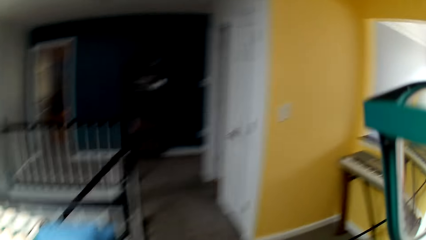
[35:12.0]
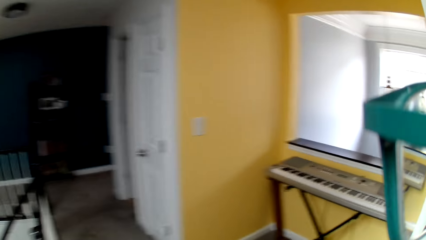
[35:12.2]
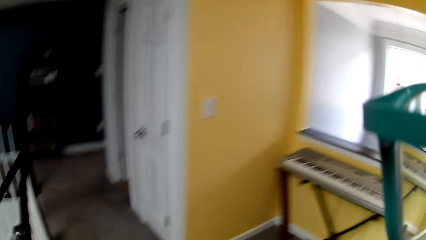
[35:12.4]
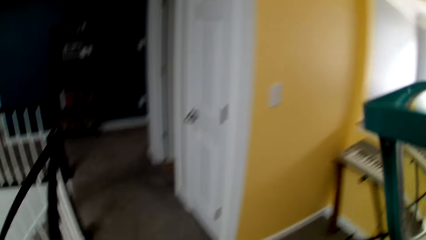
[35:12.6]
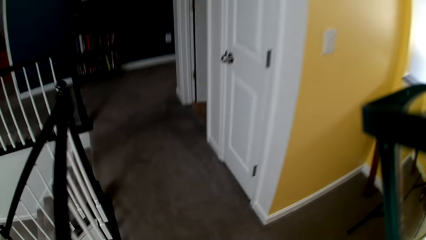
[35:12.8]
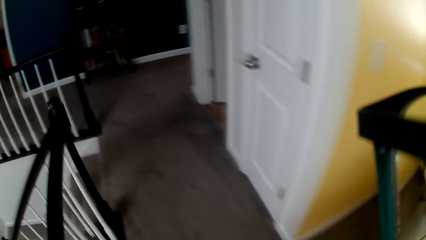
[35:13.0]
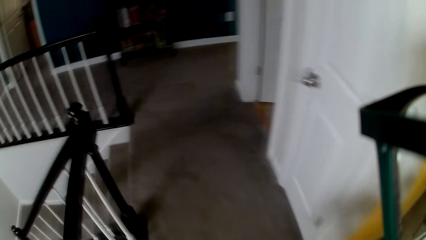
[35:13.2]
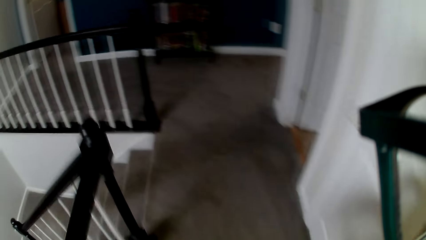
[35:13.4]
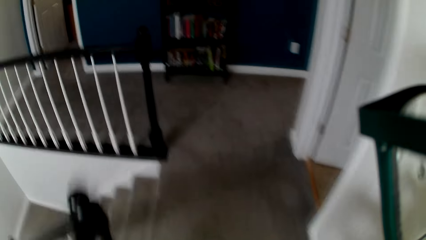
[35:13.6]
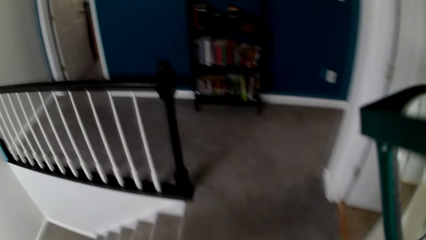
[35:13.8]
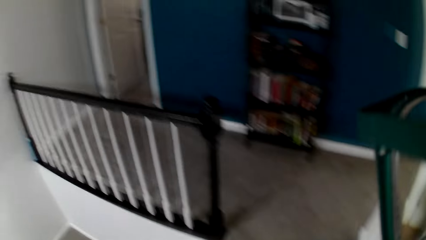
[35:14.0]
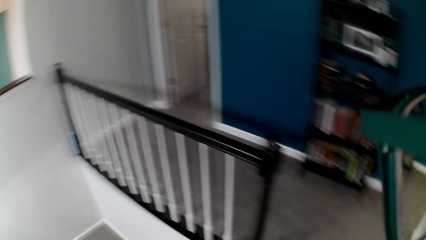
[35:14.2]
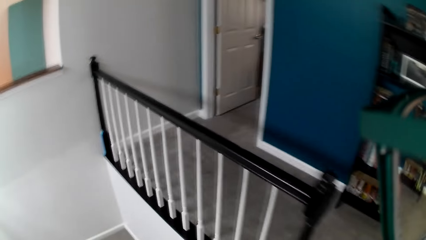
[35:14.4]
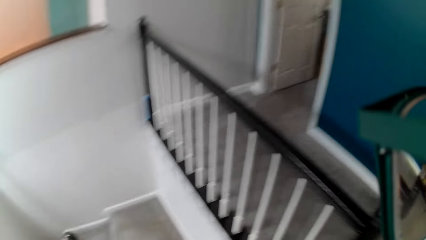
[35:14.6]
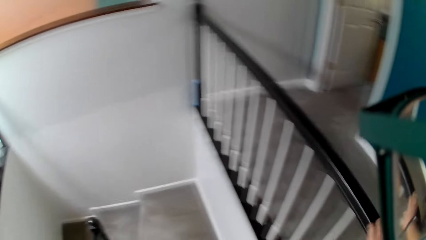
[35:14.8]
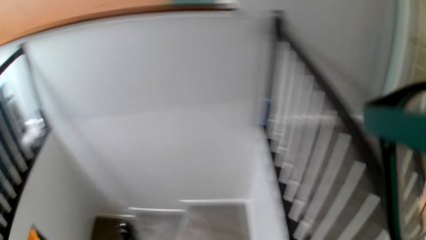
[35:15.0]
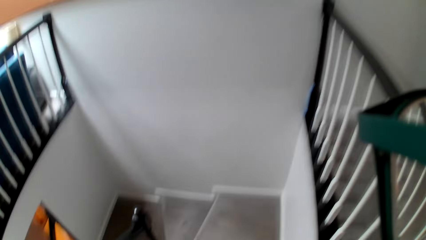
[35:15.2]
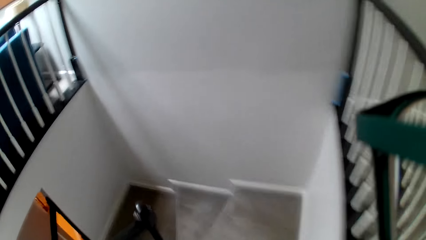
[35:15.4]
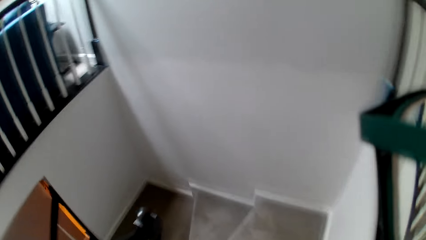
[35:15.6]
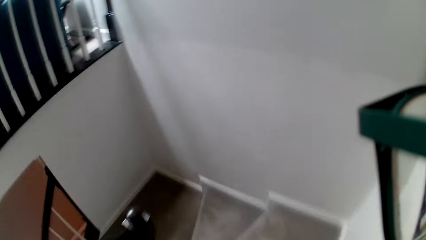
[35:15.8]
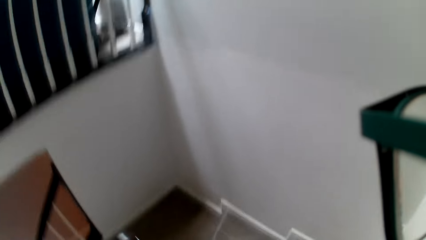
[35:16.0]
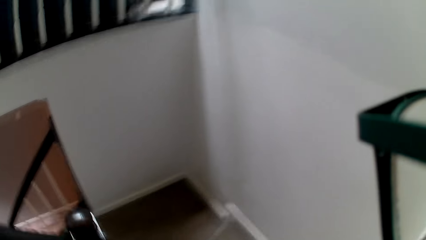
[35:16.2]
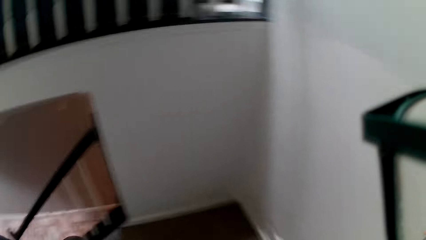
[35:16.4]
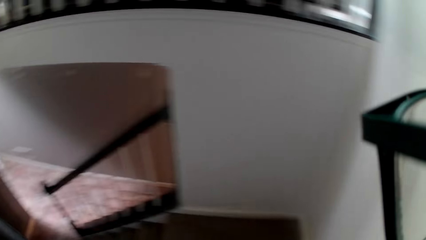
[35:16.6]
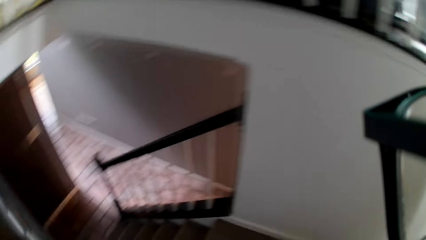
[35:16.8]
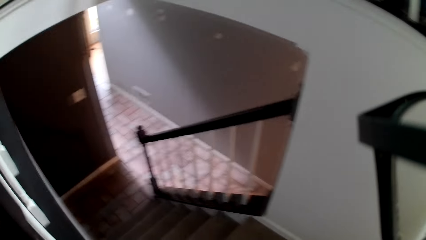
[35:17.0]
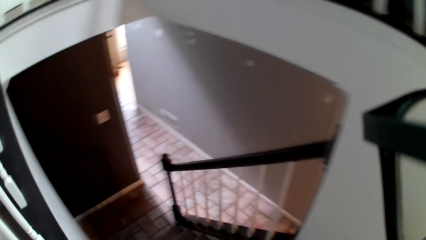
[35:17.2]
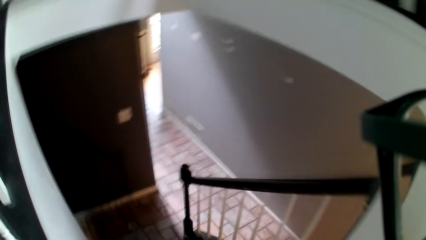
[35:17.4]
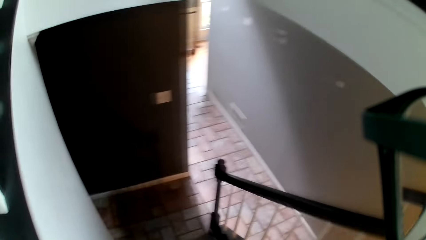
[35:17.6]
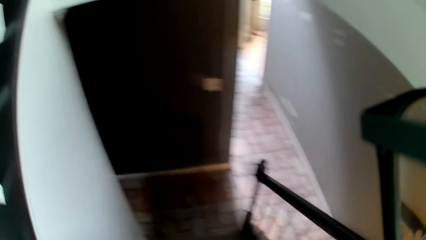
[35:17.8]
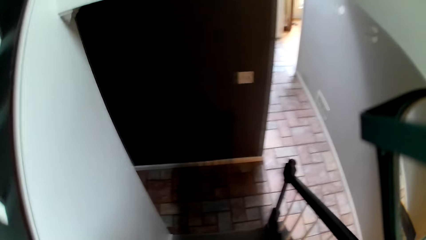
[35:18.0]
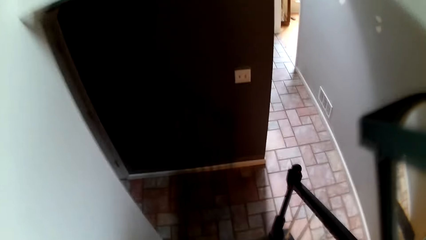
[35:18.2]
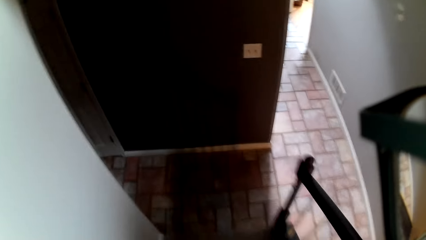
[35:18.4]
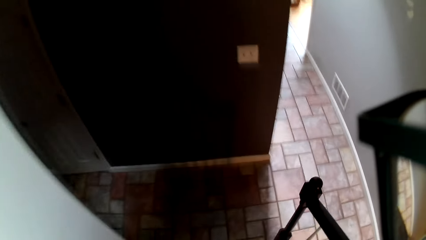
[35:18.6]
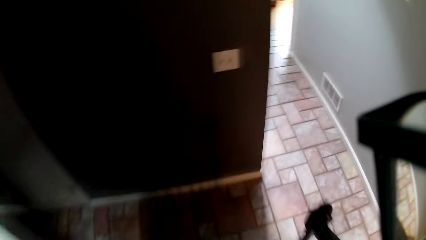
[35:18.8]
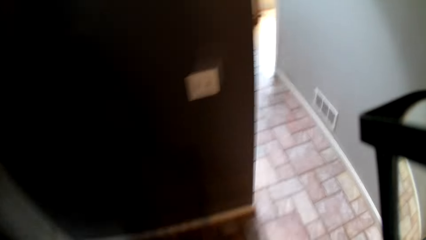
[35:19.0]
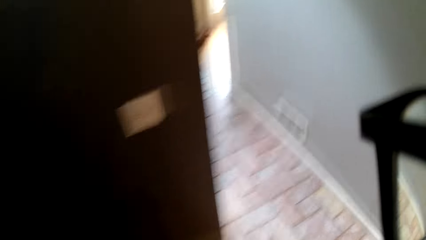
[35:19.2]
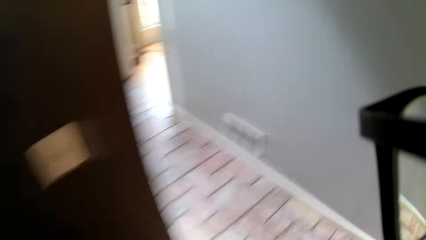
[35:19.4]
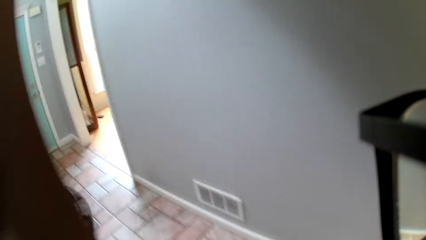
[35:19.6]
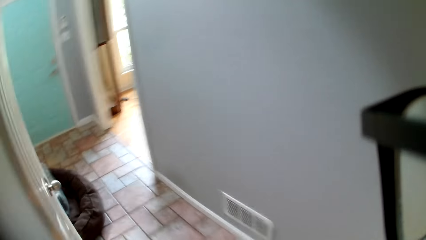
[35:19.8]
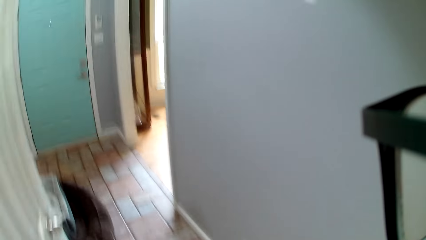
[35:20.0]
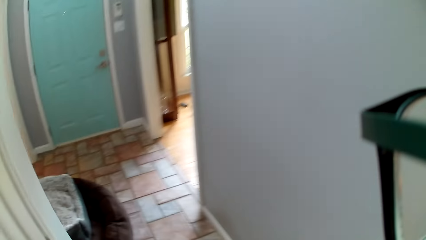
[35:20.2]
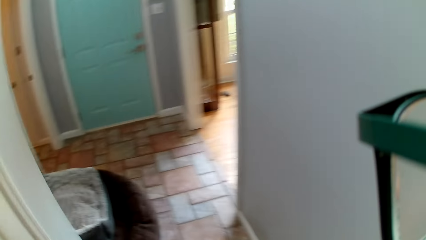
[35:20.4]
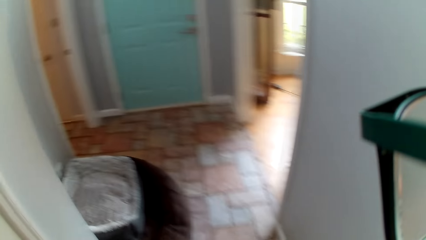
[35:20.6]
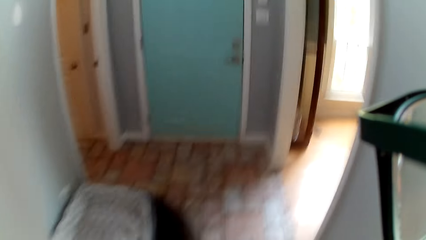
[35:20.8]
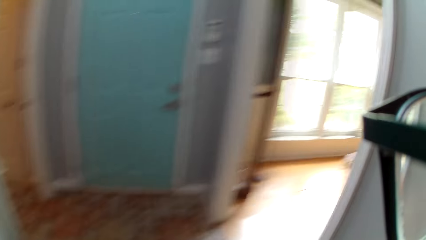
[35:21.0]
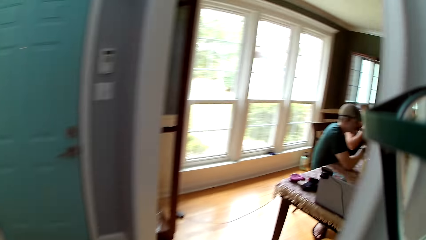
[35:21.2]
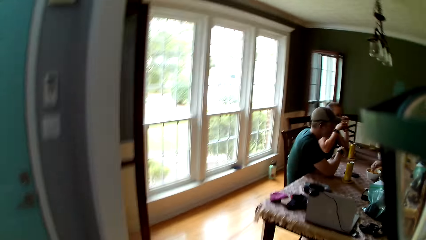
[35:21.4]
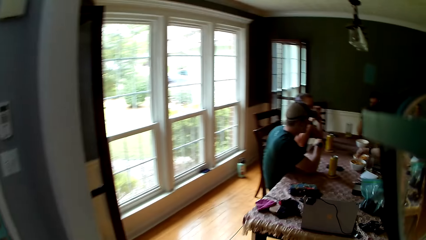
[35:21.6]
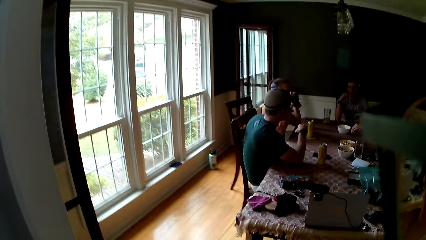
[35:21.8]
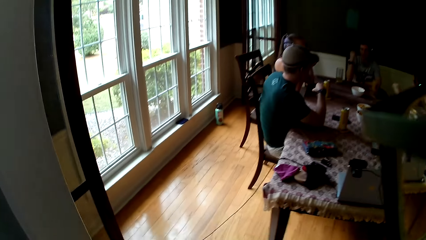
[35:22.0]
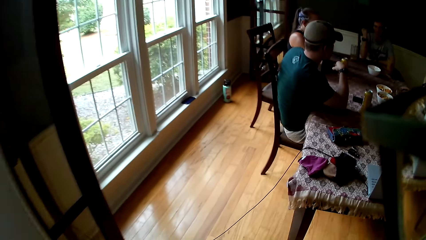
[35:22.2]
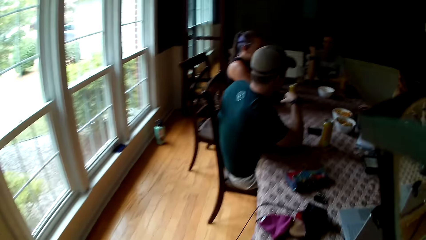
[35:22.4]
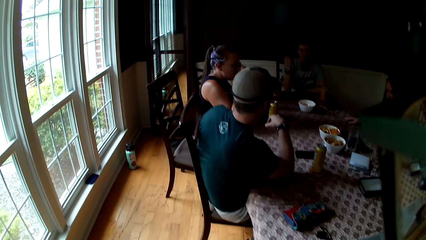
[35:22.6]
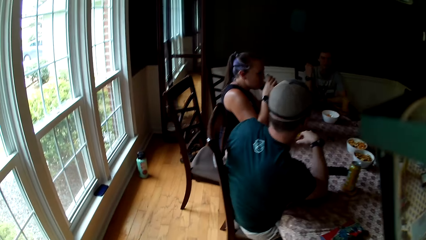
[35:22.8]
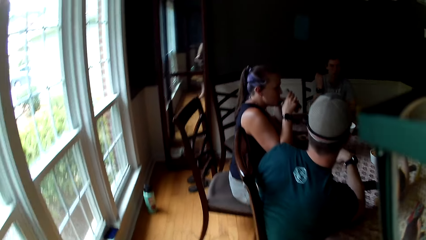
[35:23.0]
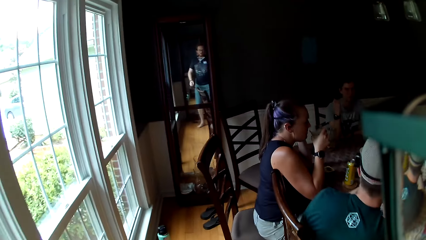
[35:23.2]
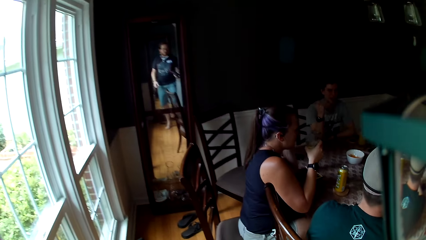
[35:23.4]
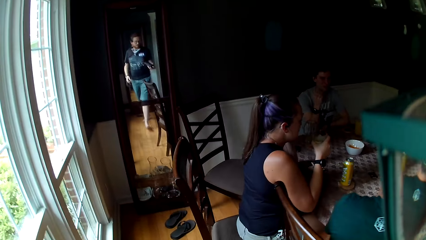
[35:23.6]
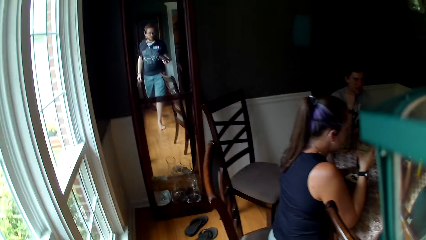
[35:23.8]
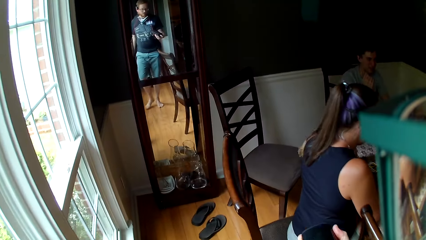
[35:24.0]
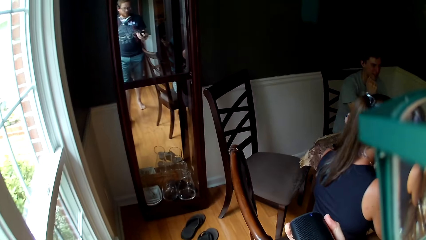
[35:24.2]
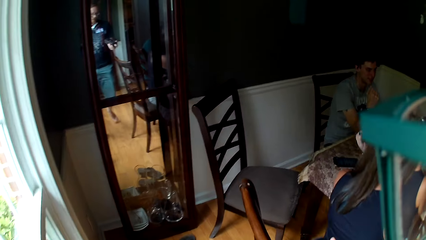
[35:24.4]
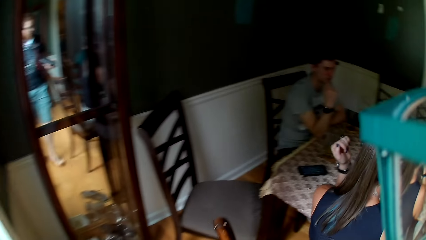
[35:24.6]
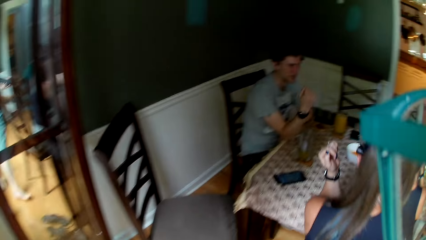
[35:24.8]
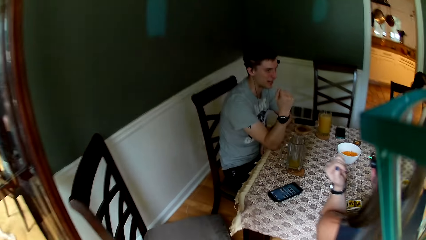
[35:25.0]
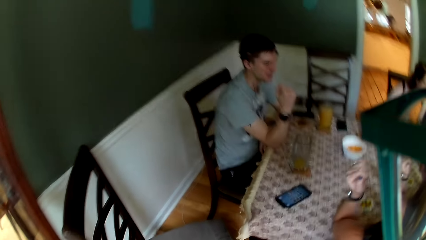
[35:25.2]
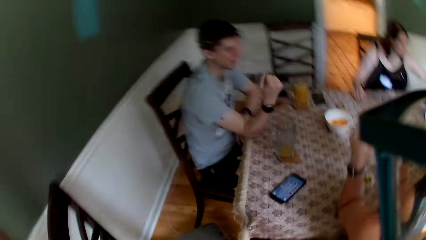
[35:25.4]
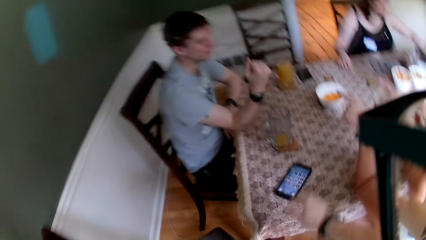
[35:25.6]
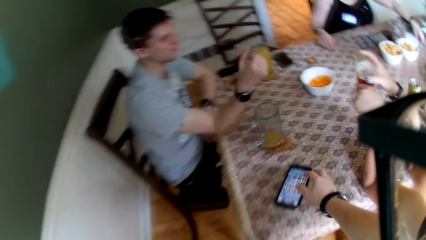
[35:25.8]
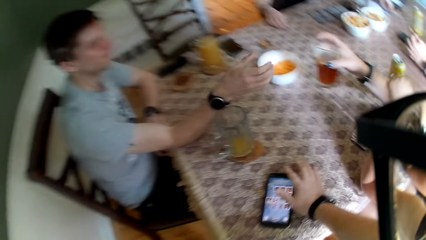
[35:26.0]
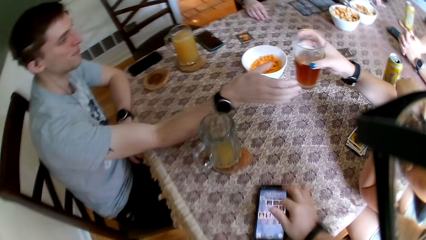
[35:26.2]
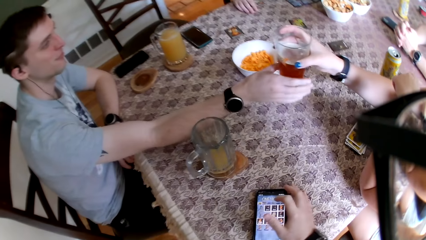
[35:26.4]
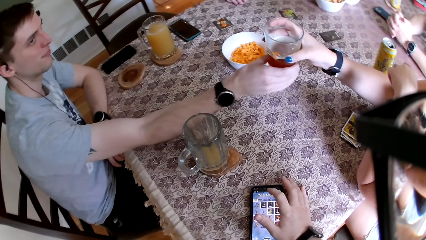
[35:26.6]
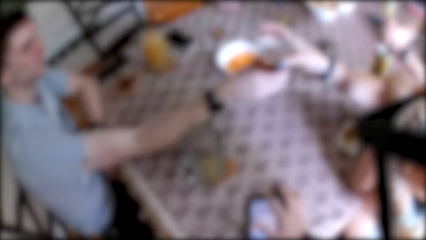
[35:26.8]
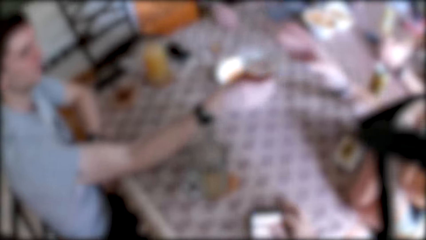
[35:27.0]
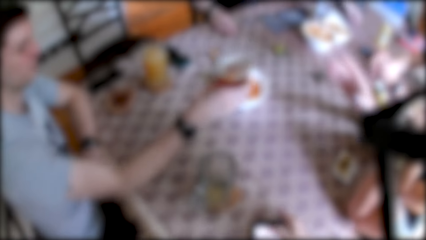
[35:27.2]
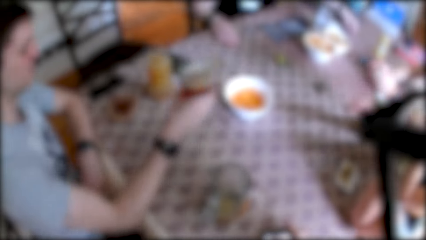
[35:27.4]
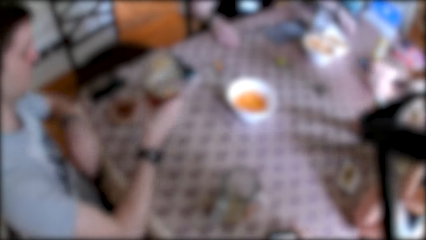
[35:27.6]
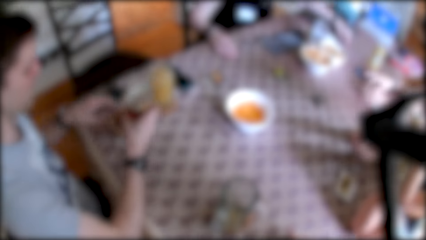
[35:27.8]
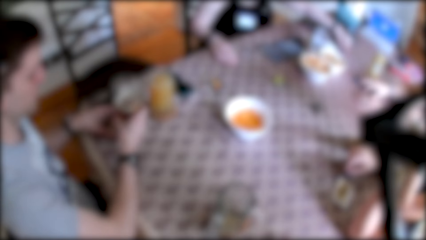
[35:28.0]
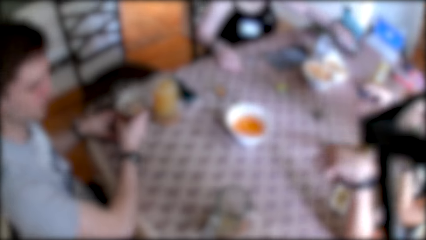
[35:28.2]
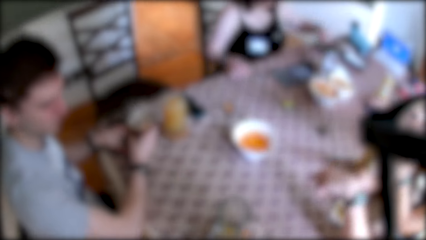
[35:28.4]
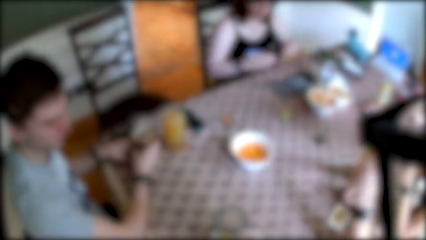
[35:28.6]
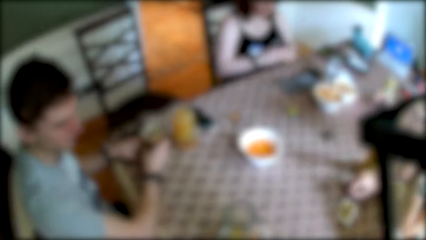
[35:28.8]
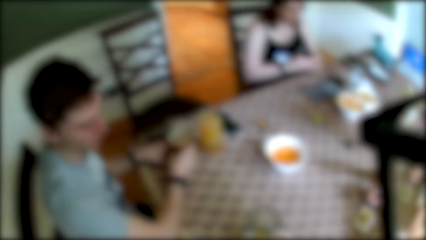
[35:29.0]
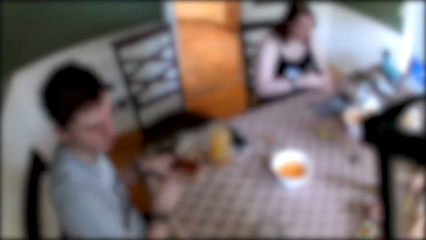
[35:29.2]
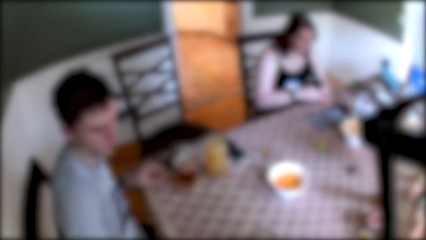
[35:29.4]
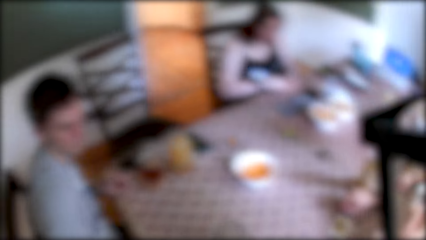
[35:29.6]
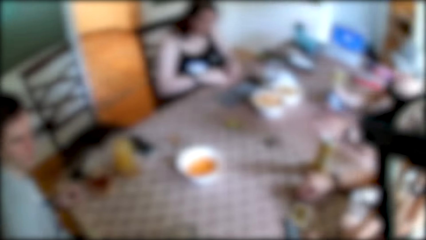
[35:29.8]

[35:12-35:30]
The camera wearer walks down the stairs. He walks into the dining. The woman hands the man the glass cup with her left hand. The camera wearer operates the phone on the table with his right hand. The man drops the glass cup on the table with his right hand.
